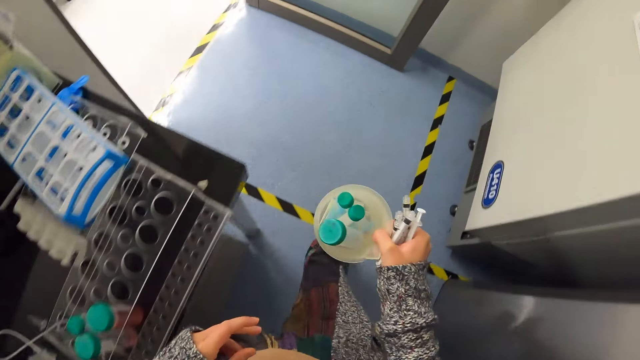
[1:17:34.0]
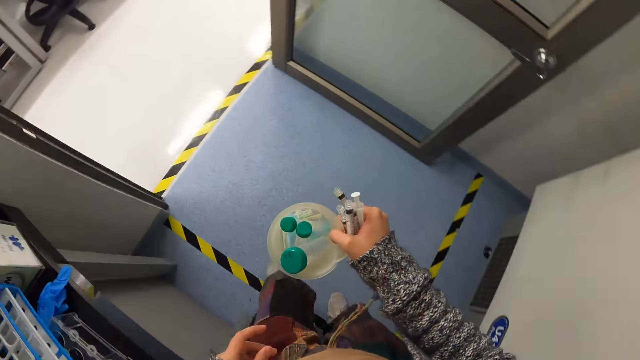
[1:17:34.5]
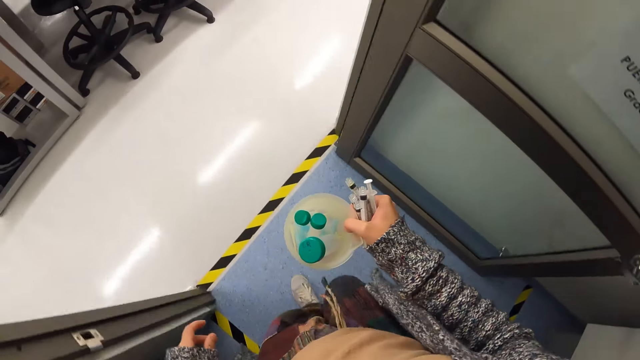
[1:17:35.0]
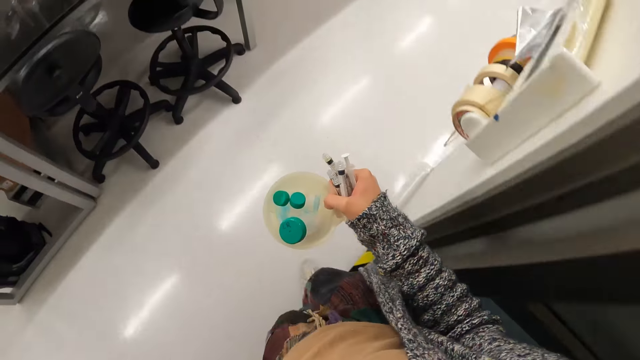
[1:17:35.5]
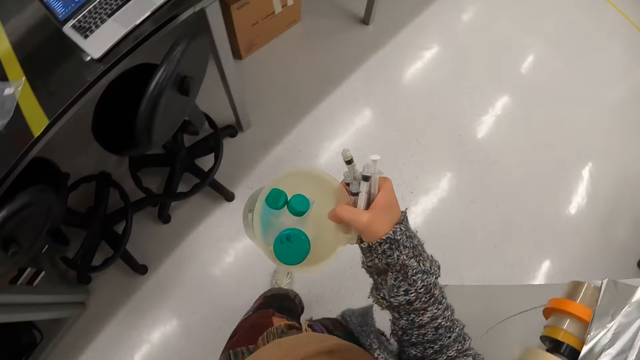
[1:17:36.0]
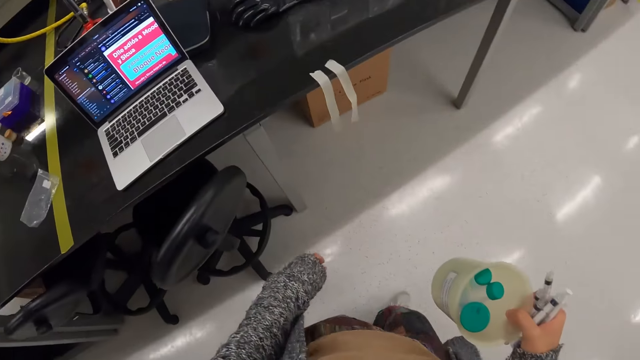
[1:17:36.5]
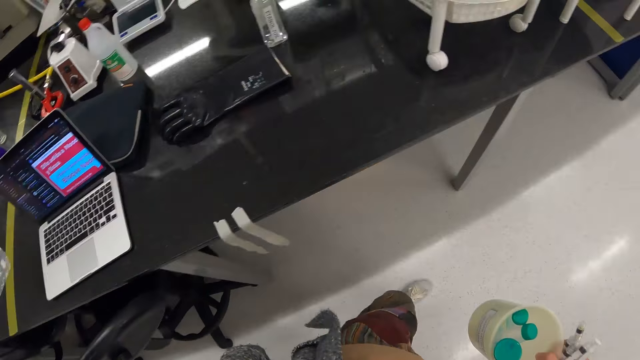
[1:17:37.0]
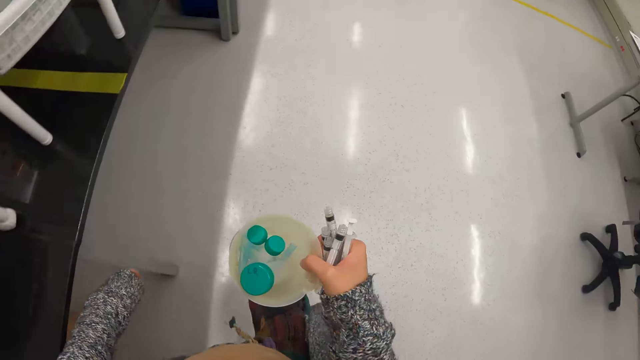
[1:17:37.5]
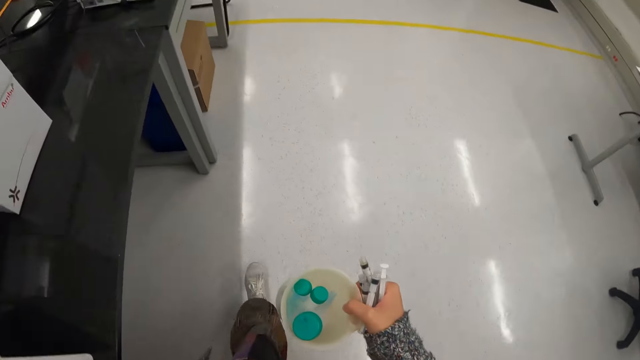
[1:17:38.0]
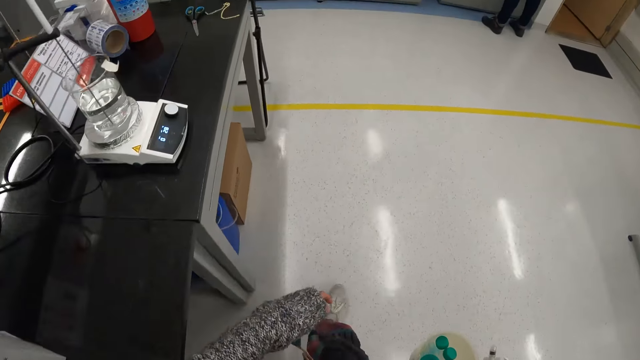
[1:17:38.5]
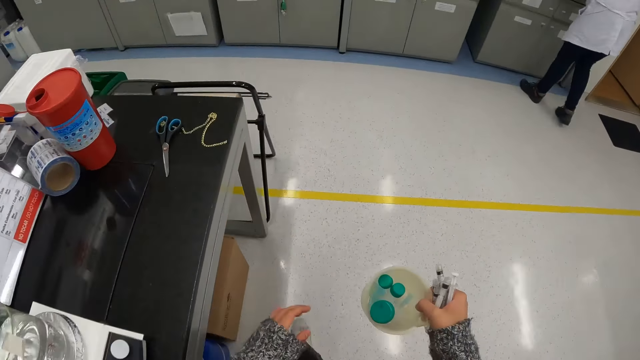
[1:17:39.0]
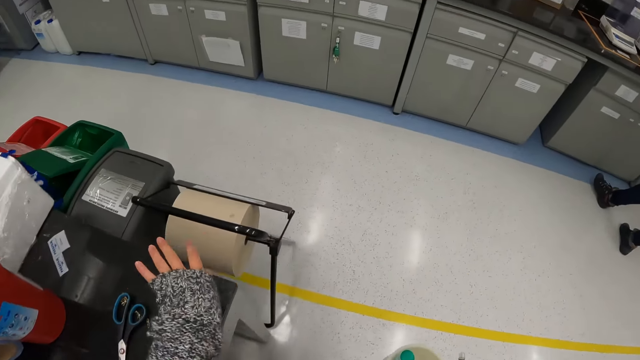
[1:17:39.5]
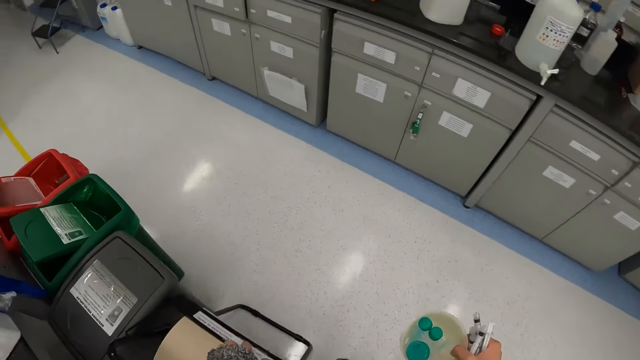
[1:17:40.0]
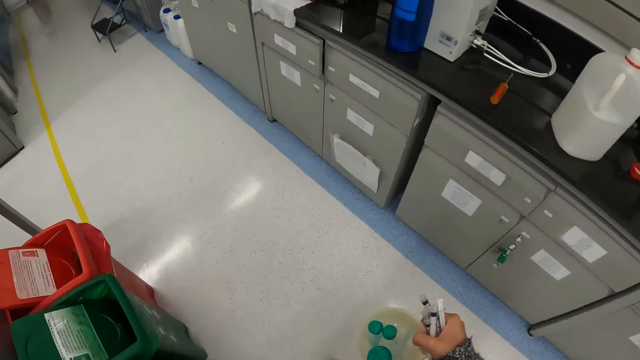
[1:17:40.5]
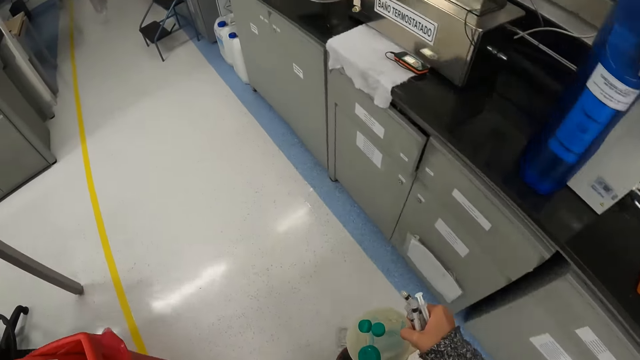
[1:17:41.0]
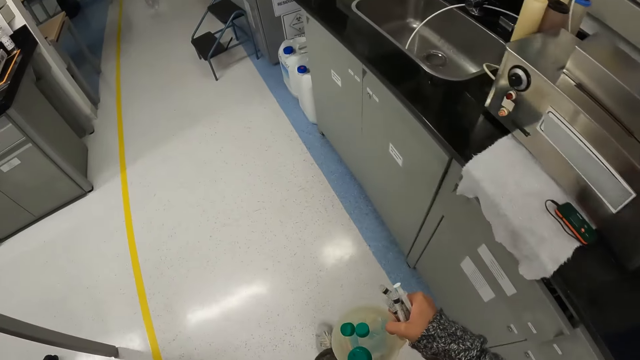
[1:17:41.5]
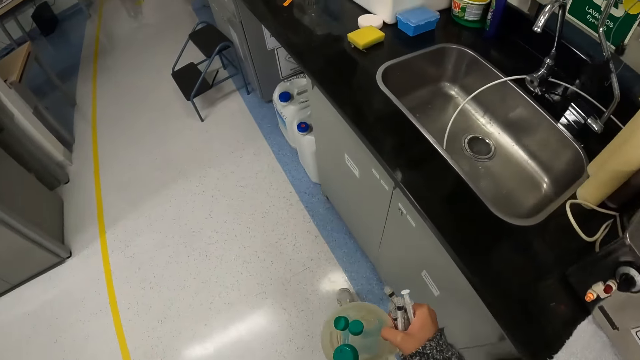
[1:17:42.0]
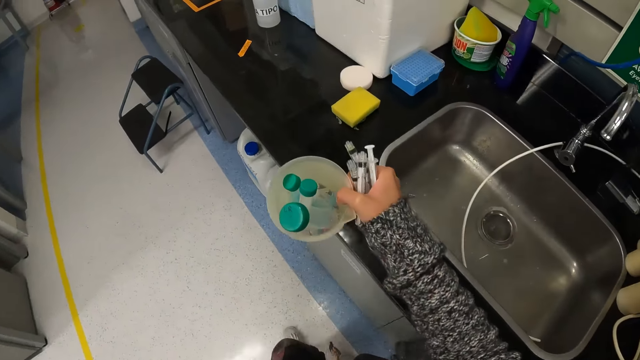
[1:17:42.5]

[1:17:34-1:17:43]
The camera wearer holds the jug with the other hand. He walks out of the room. He walks beside the table. He moves his hand. He walks beside the cabinet.

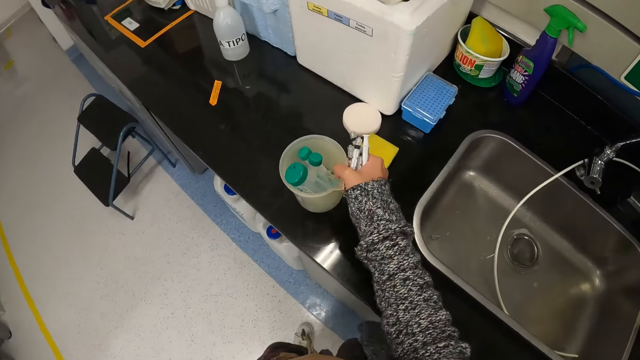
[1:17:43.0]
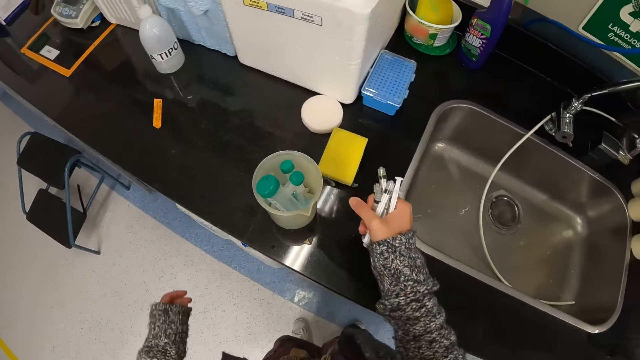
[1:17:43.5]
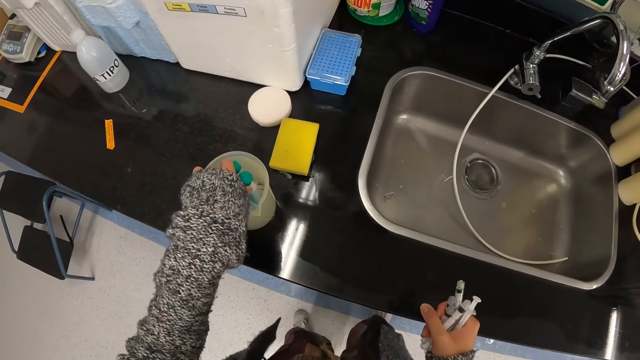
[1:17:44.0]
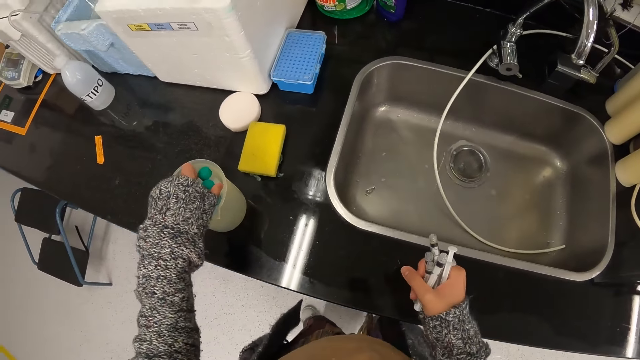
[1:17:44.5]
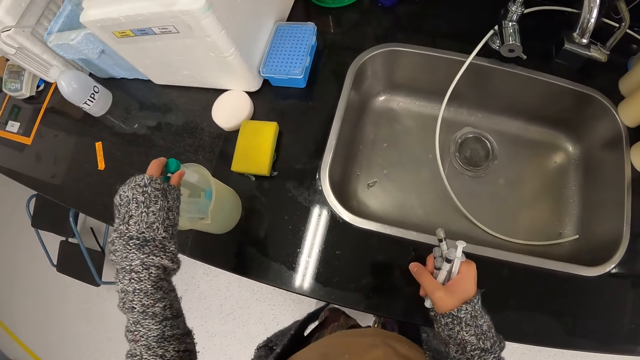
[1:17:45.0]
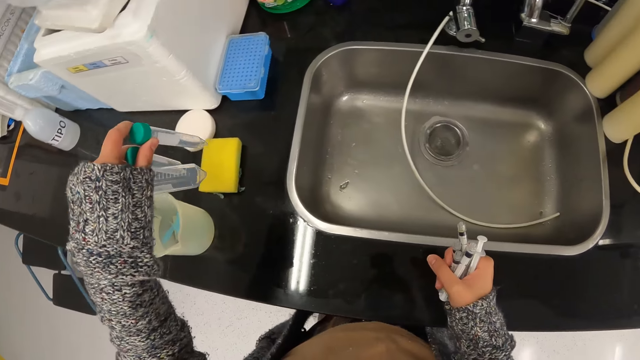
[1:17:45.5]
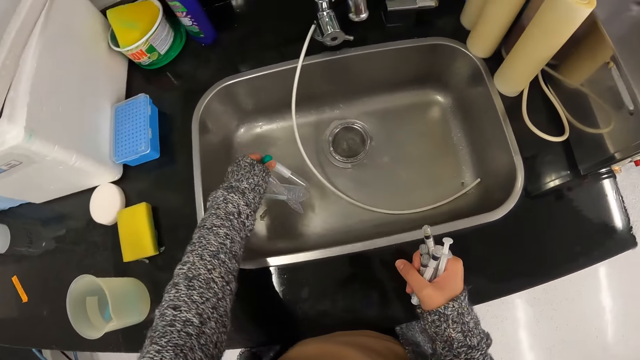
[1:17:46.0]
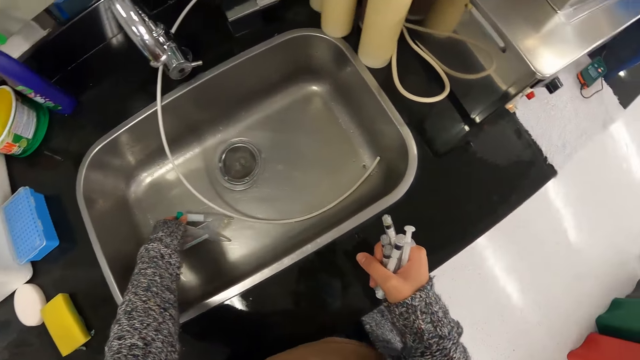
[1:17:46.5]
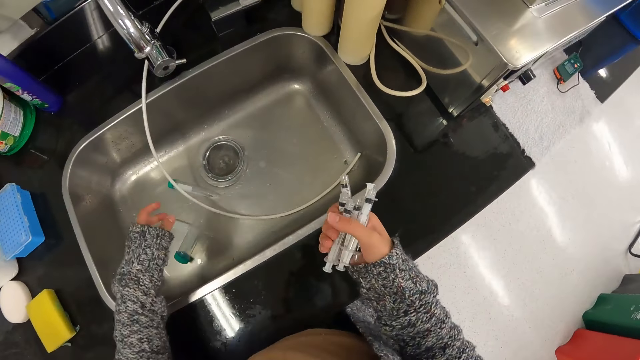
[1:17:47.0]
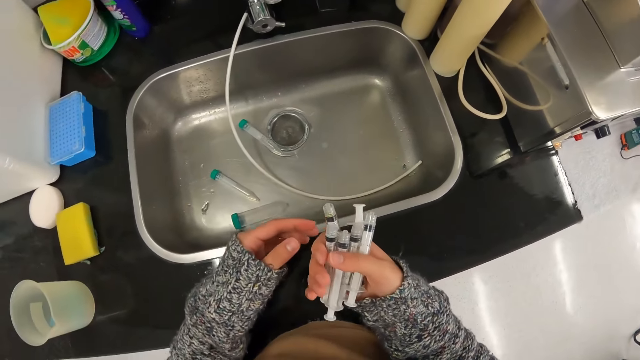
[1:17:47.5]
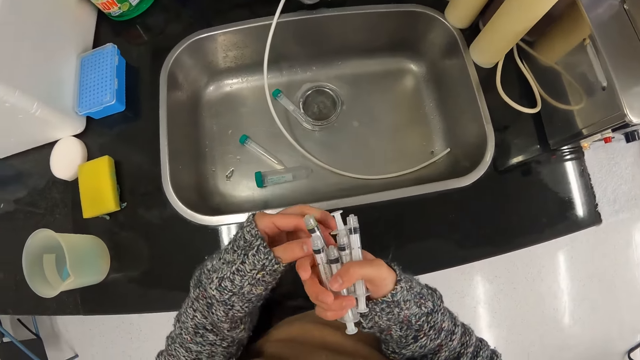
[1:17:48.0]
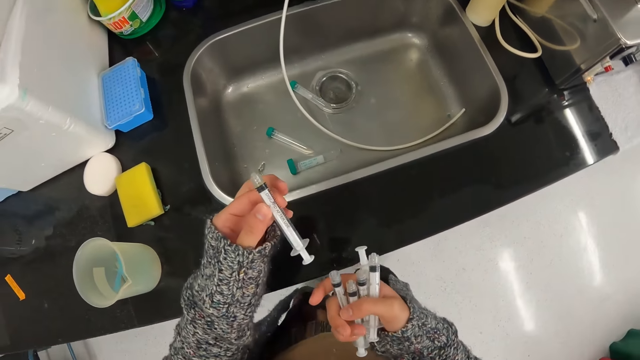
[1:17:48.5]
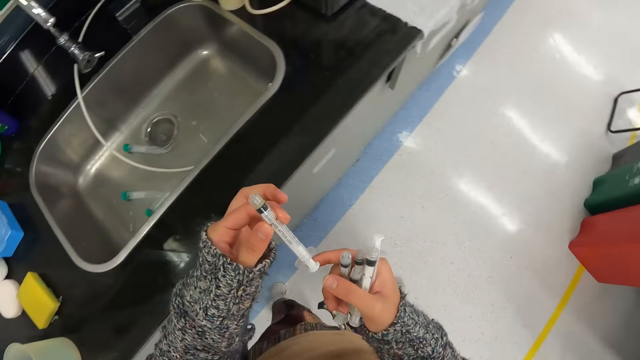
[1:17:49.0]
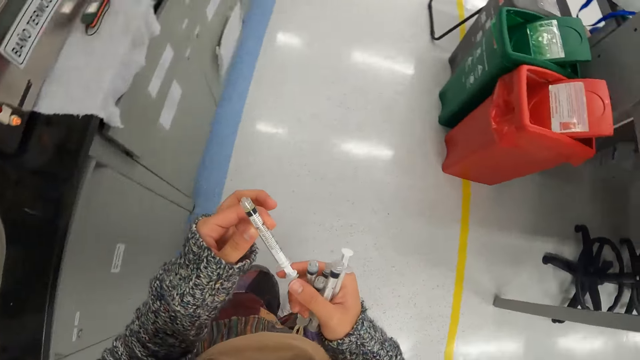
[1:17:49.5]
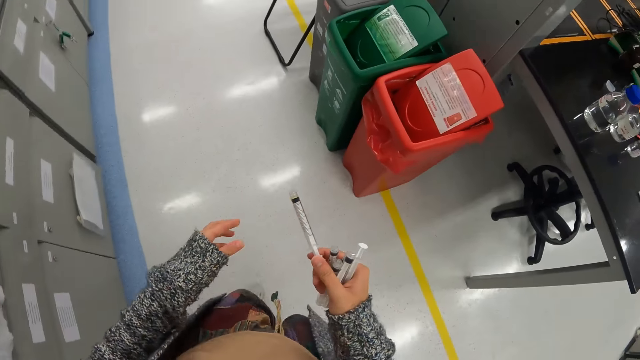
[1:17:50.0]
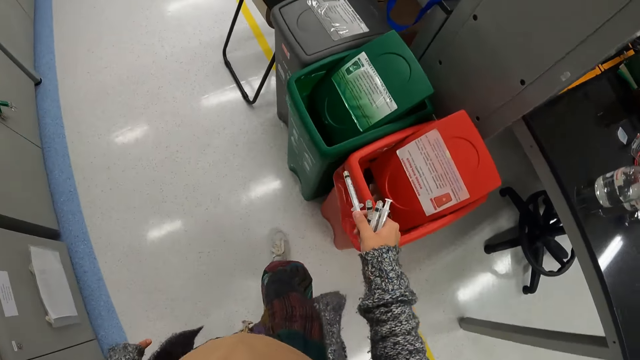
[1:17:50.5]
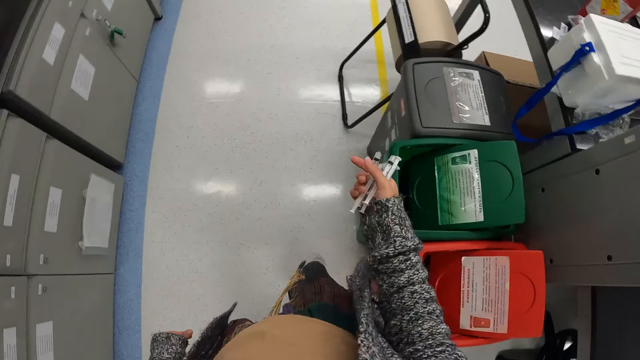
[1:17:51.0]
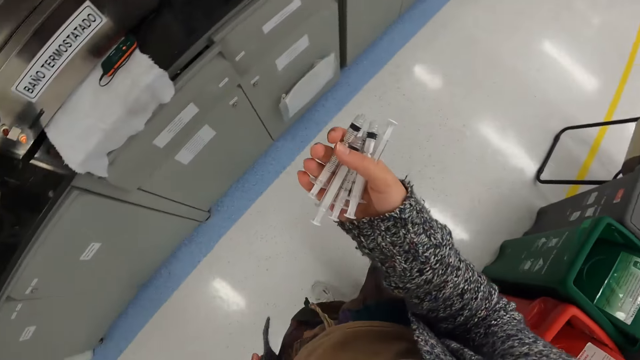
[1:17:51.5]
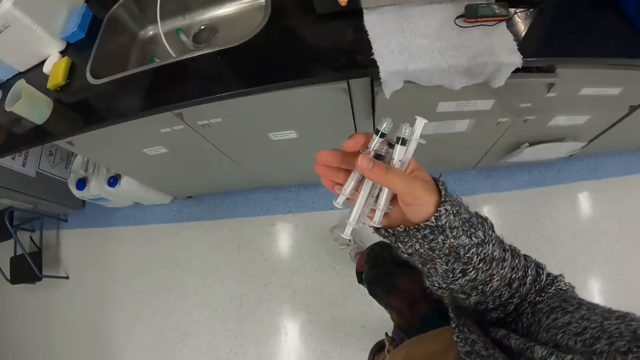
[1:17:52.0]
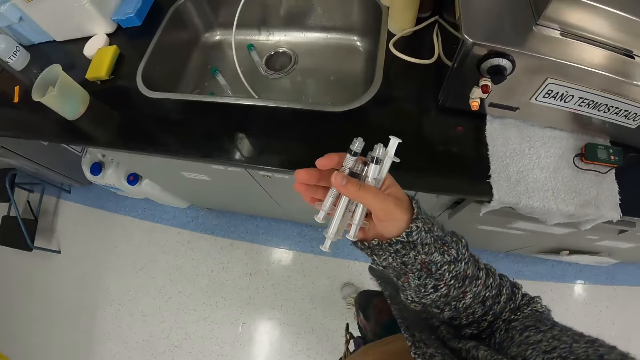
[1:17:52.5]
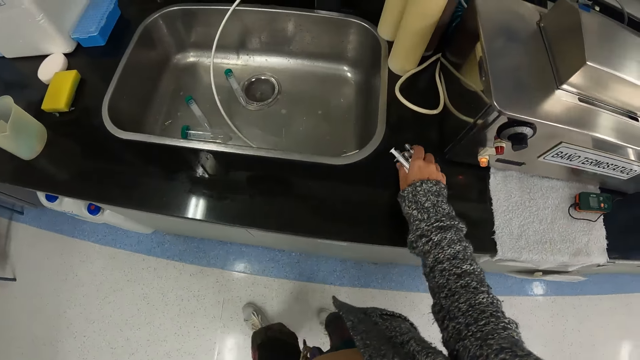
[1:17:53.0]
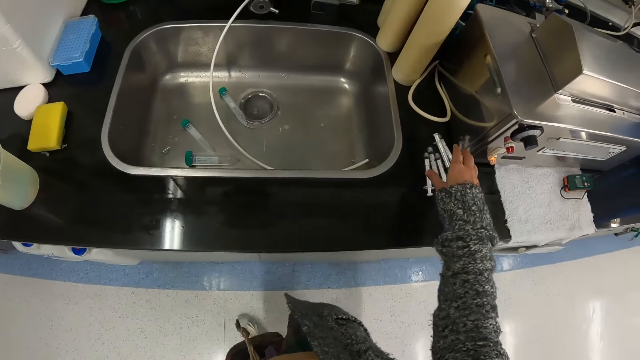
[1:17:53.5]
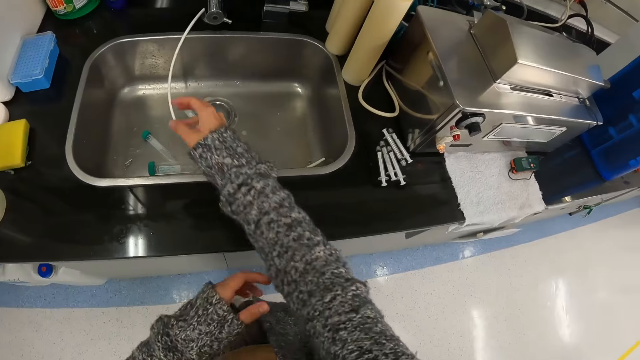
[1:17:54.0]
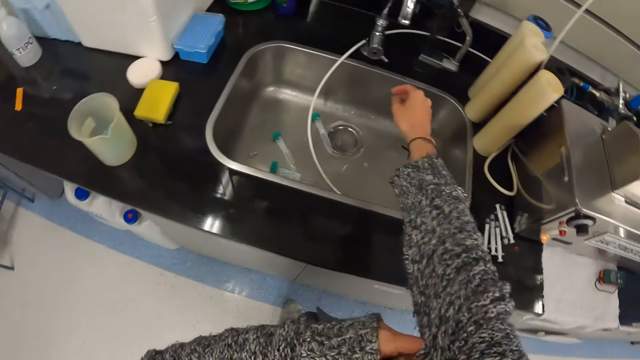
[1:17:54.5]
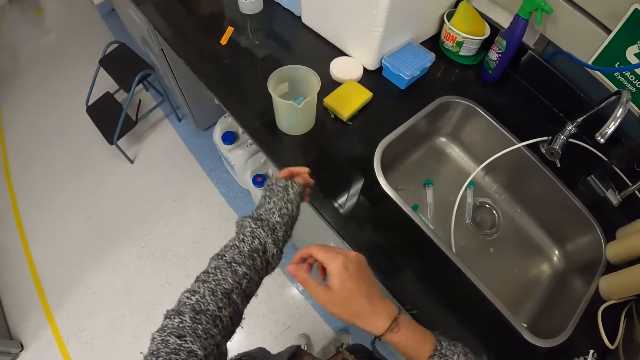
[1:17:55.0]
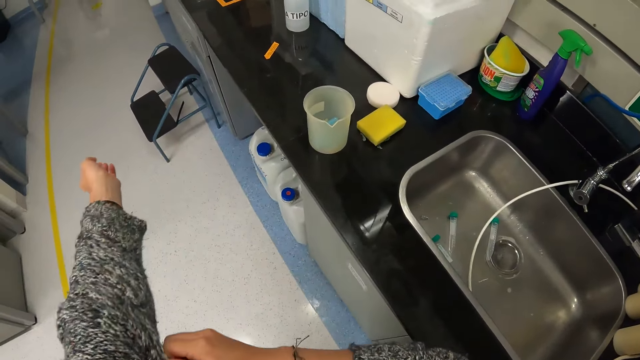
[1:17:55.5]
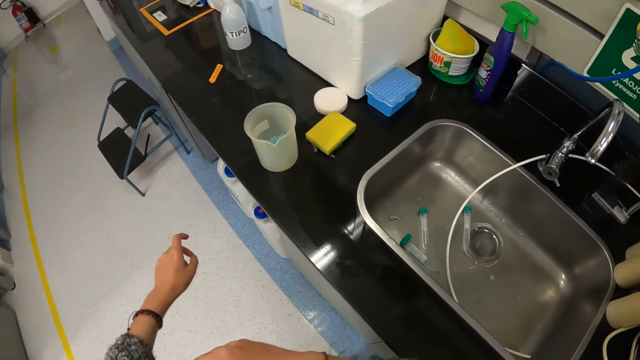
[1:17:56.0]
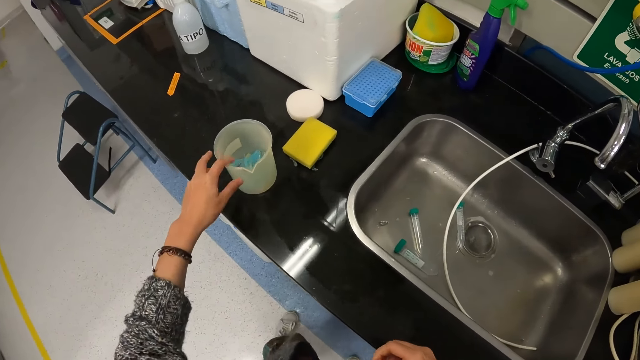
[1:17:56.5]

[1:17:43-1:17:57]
The camera wearer puts down the jug. They pick up the syringe with the left hand. They put the syringe in the sink. They pick up the syringe with the left hand. They hold the syringe with the other hand. They walk away from the sink. They throw the syringe in the dustbin. They hold the syringes with the right hand. They walk towards the sink. They put the syringes on the countertop. They pull the sleeve. They pull the sleeve again.
